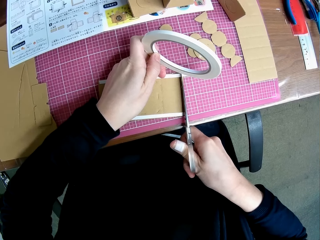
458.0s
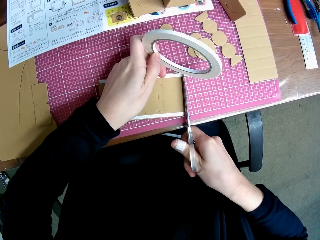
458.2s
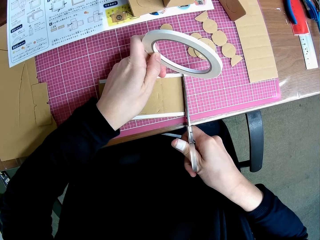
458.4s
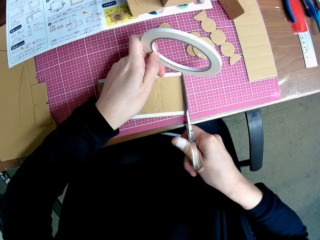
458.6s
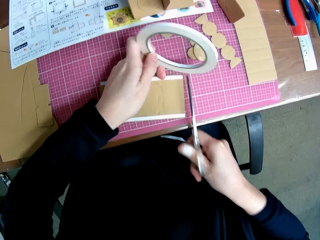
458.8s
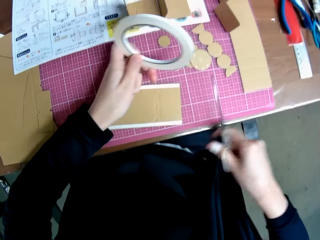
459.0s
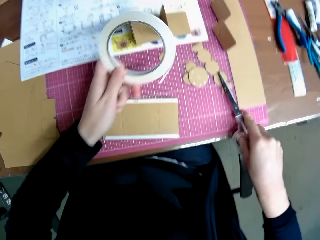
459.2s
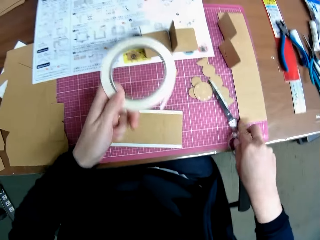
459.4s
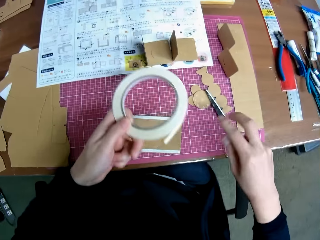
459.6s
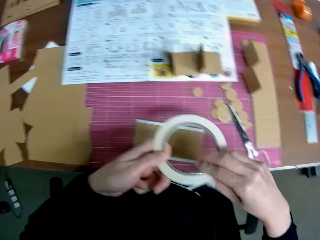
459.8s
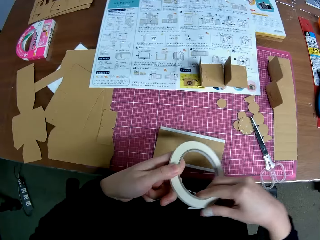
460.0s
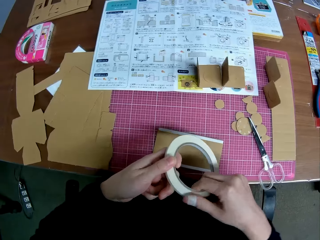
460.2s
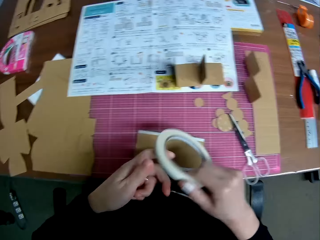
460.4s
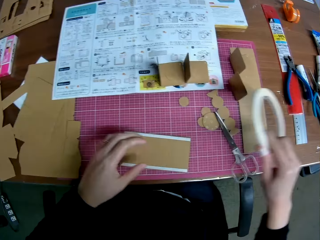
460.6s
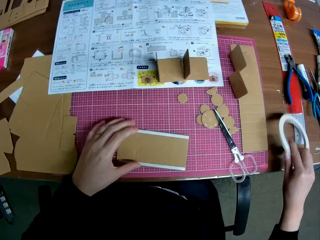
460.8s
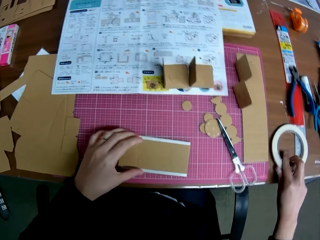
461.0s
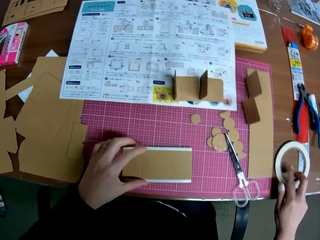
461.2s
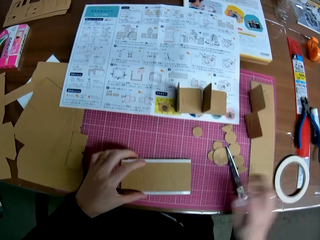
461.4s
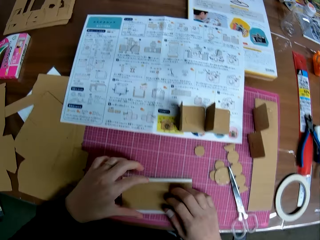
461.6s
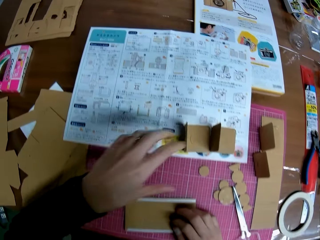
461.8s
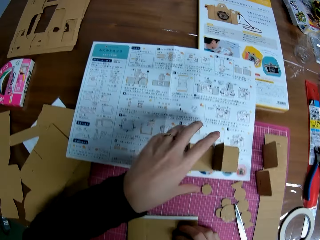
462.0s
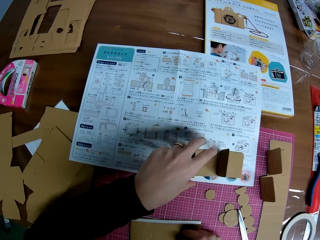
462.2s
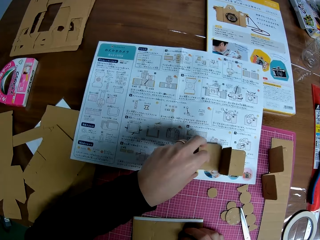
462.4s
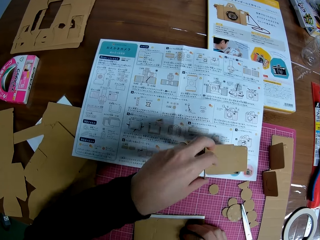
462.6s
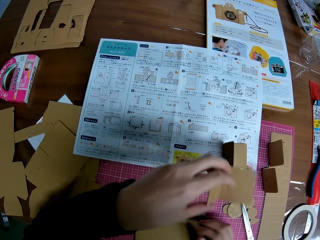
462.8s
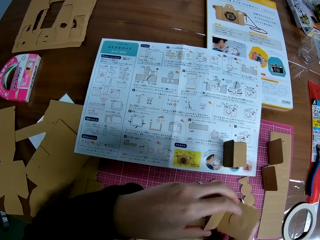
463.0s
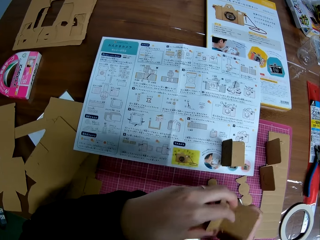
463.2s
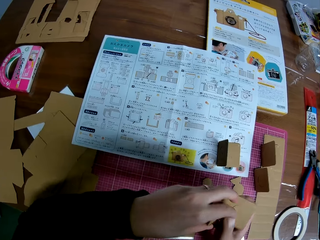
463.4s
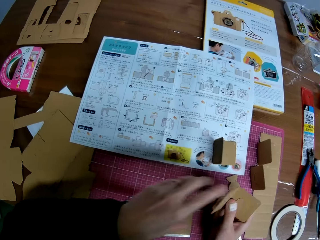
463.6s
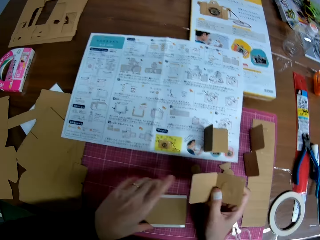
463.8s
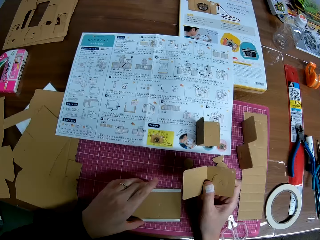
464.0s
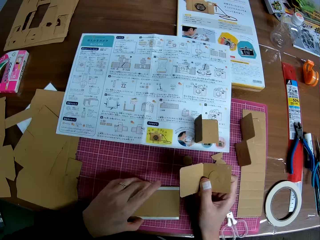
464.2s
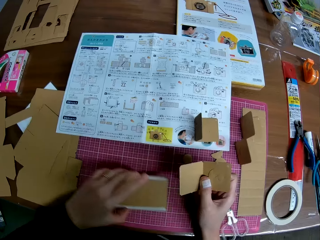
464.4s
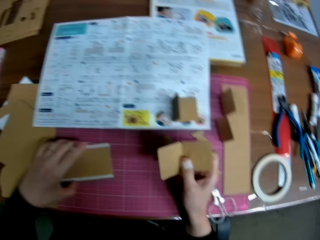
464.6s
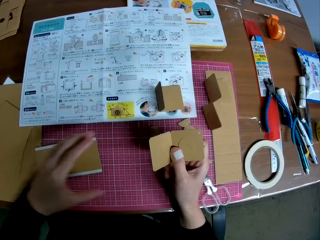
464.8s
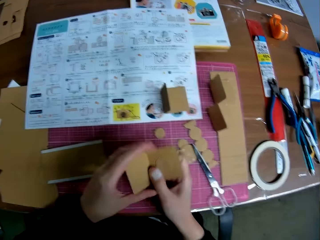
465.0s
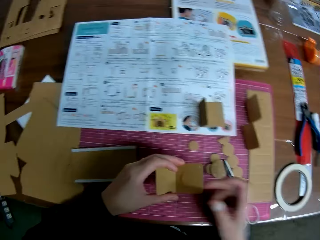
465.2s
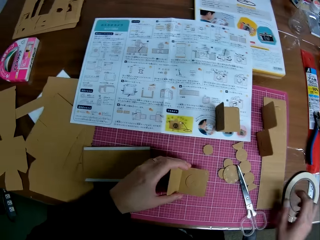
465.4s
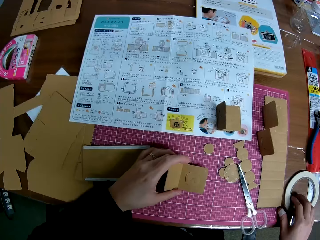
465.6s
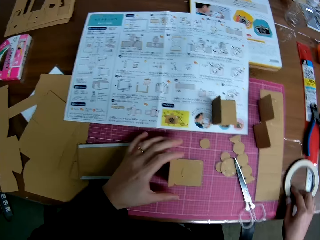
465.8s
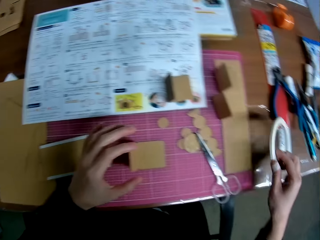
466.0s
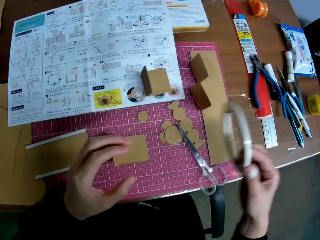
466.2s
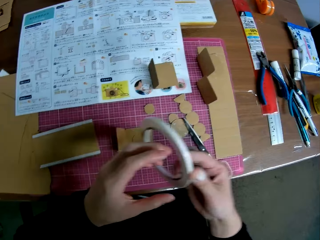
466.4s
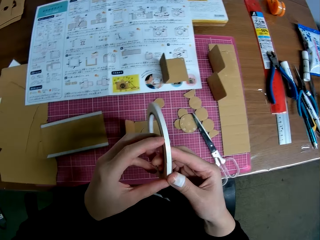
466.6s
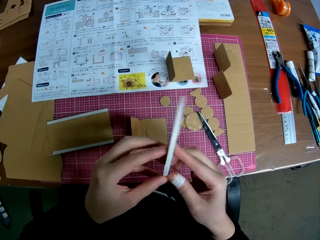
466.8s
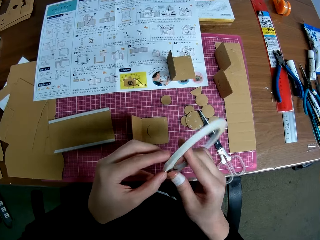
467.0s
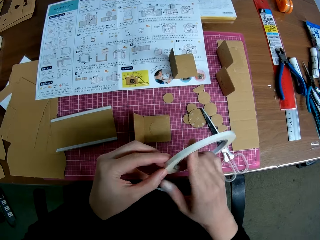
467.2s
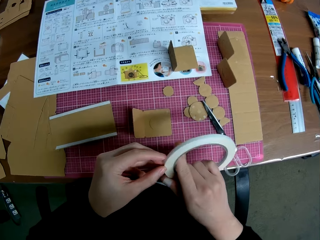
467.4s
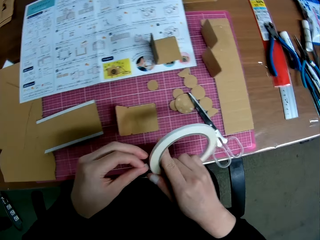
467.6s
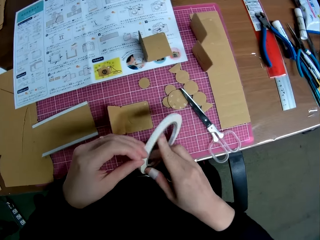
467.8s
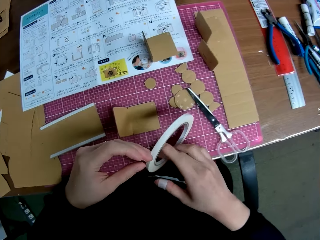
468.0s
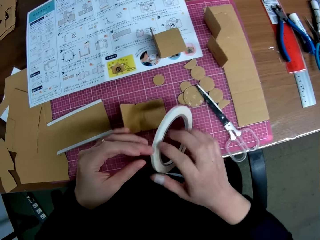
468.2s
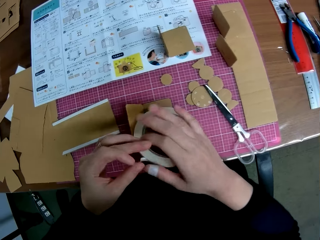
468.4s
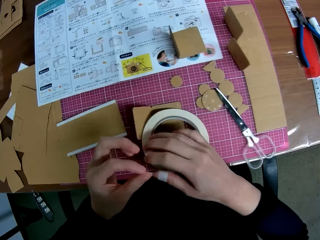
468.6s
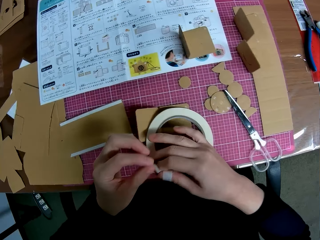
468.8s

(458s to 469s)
The camera wearer drops the pair of scissors on the table. He closes the tape with his right hand and drops the cello tape on the table with his right hand. He picks another folded carved shape on the table with his left hand and passes the folded carved shape to his right hand. He moves the other carved shape on the table with his left hand. He drops the folded carved shape on the table with his left hand. He picks the tape on the table with his right hand.

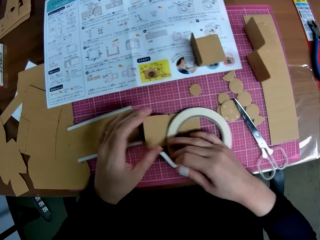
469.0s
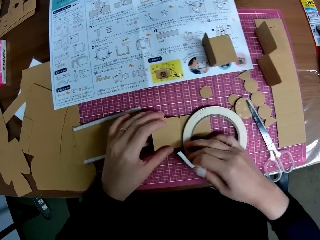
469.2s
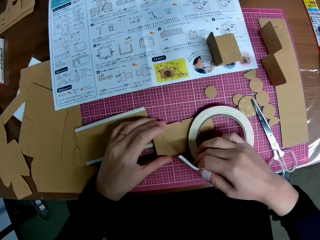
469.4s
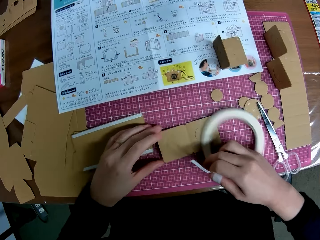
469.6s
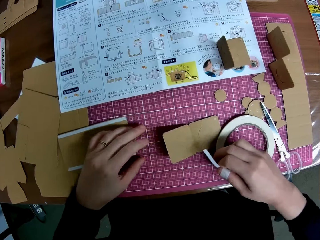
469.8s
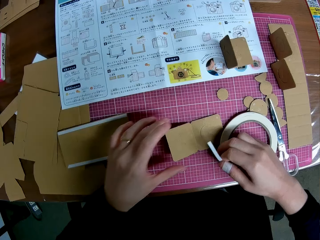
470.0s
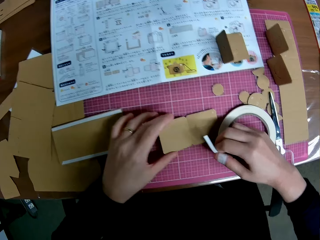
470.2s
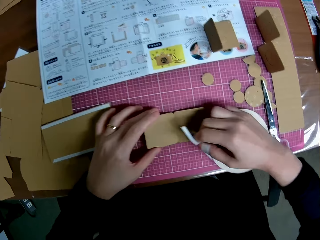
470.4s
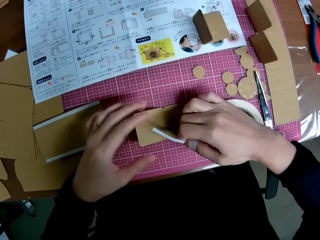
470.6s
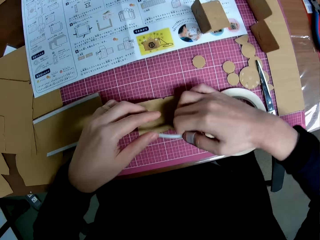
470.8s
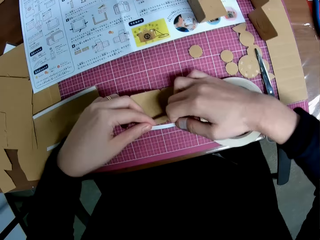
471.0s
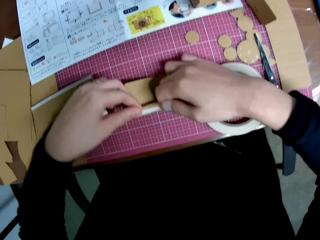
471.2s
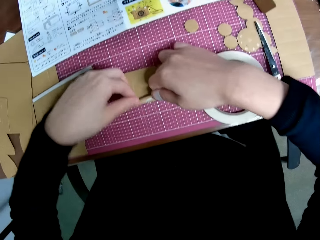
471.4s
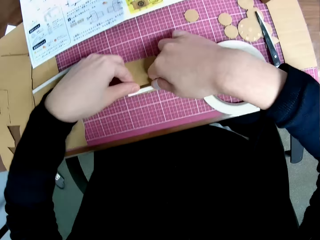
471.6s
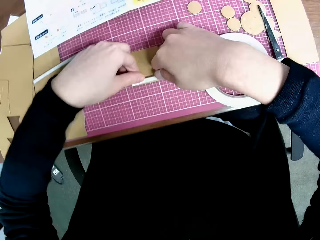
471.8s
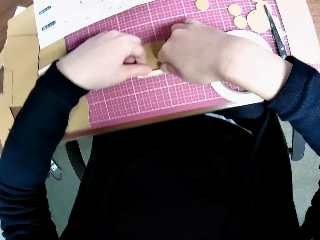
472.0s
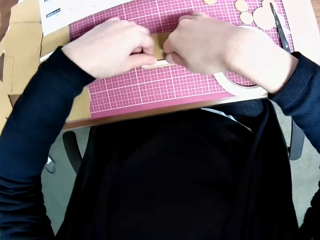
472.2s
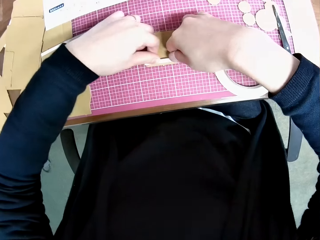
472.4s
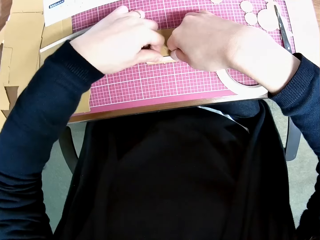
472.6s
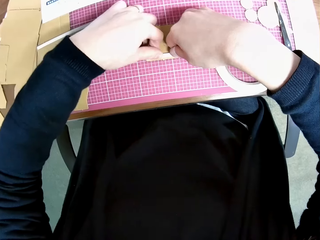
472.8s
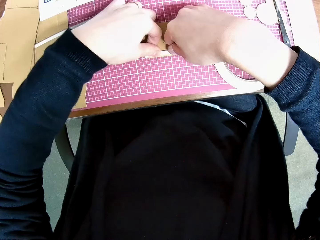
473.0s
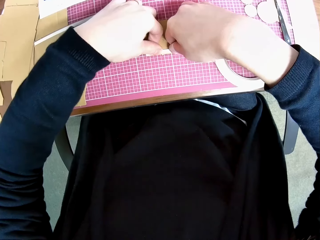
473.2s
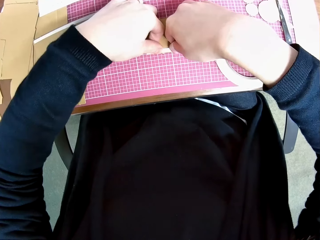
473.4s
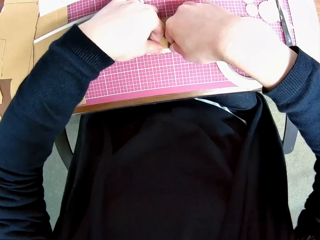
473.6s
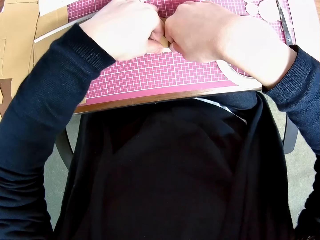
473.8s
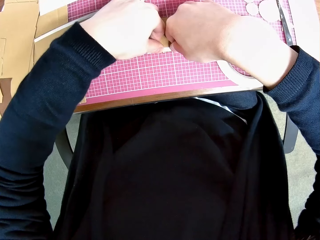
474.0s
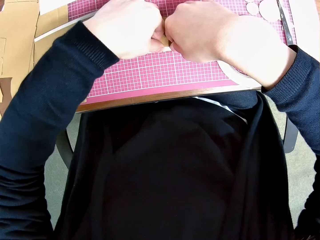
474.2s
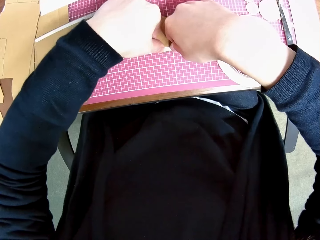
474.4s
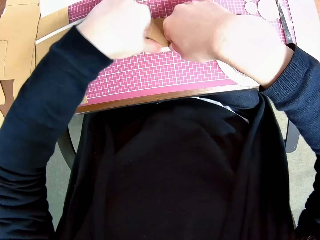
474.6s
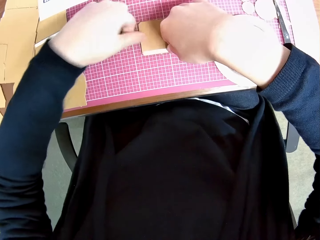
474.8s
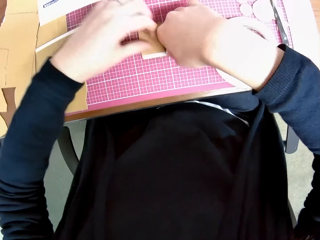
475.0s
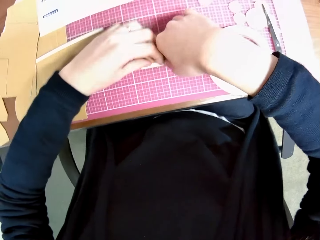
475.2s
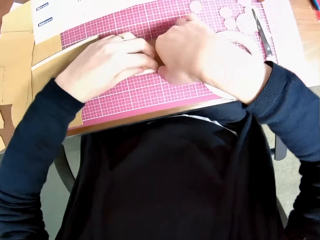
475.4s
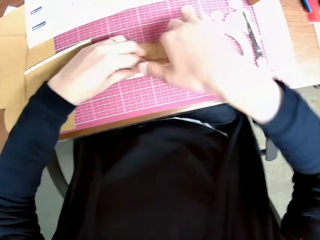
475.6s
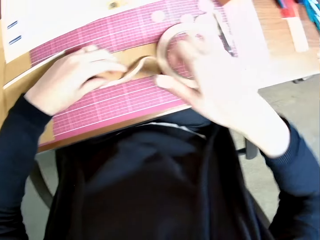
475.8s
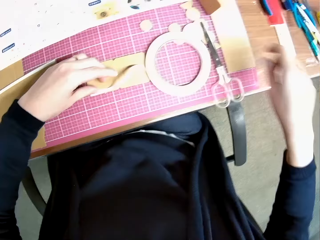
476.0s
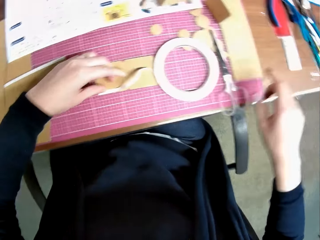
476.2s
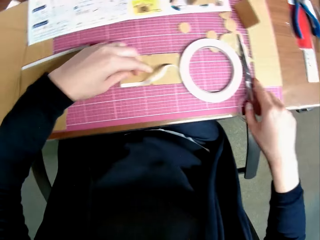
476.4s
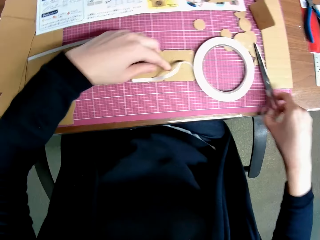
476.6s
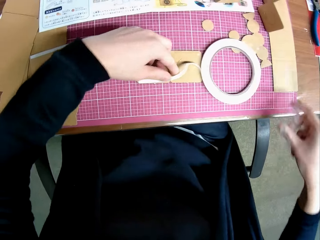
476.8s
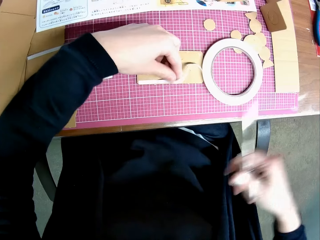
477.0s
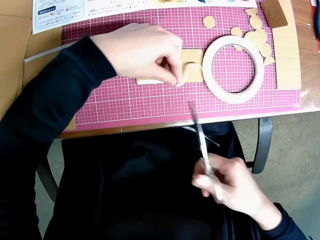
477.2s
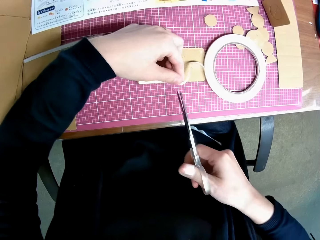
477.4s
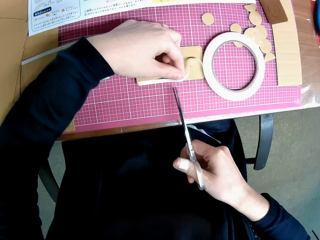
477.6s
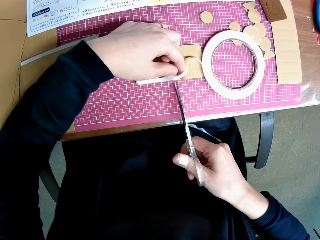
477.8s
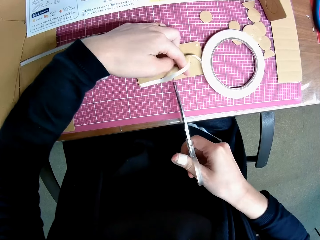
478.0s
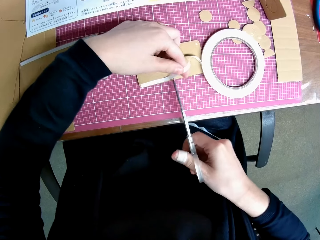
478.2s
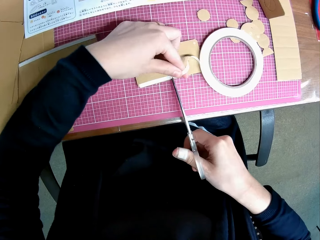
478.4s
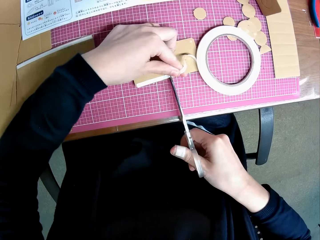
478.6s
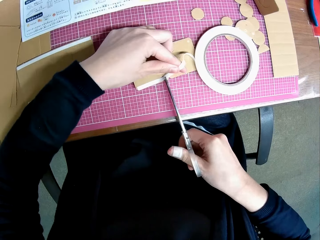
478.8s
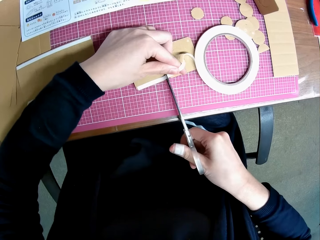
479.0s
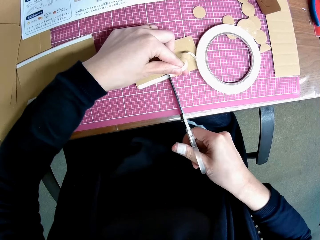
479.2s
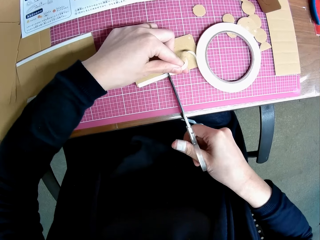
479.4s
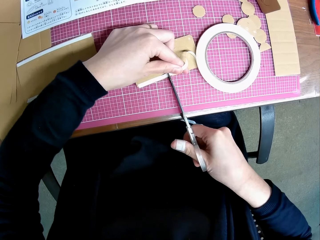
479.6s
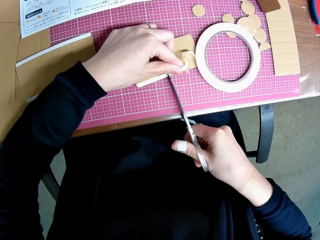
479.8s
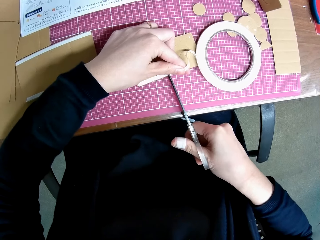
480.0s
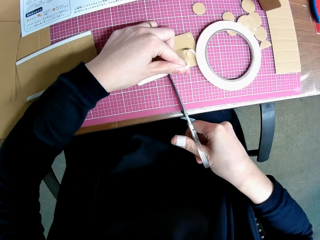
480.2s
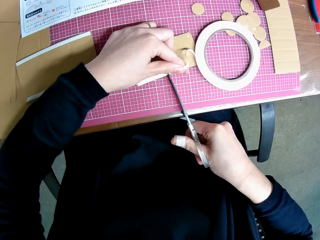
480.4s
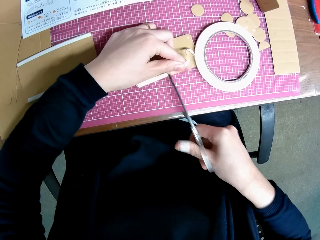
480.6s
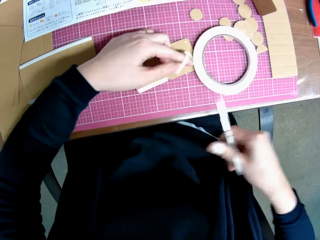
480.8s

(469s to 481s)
The camera wearer moves the other carved shape on the table with his left hand. He tapes the carved shape on the table with the tape. He picks the pair of scissors on the table with his right hand. He cuts the cello tape with the pair of scissors.
